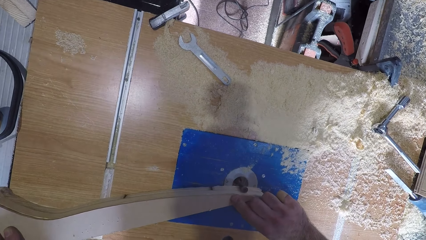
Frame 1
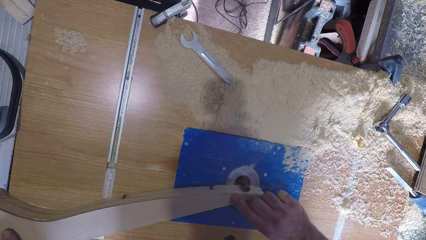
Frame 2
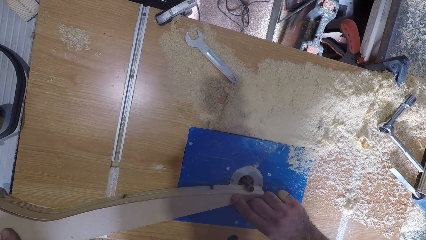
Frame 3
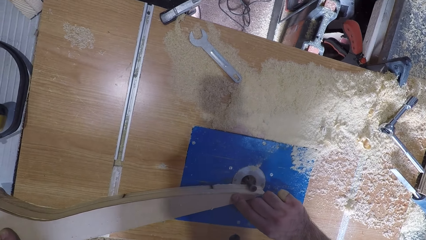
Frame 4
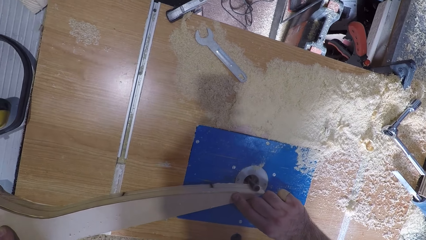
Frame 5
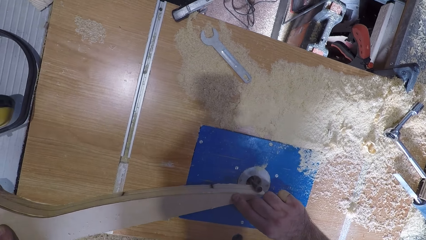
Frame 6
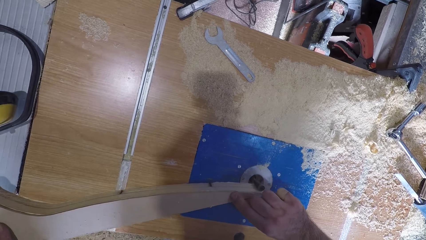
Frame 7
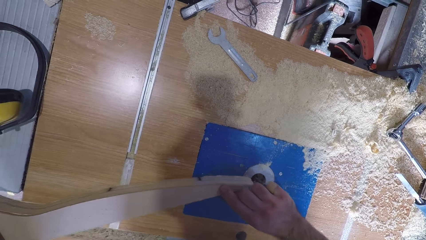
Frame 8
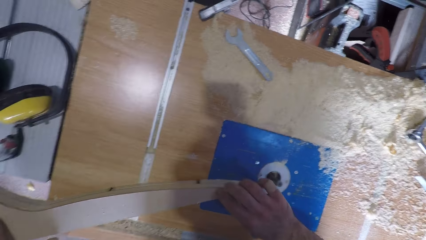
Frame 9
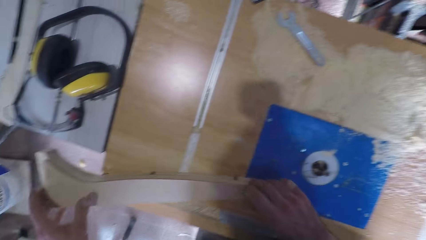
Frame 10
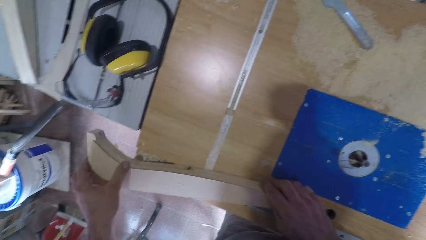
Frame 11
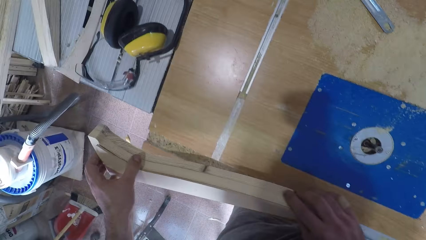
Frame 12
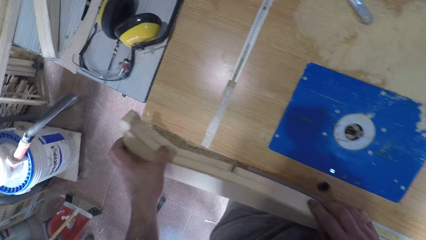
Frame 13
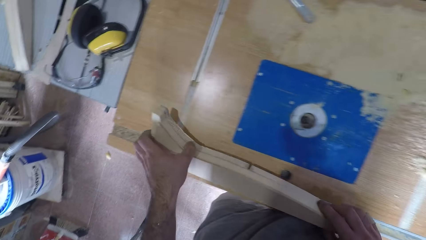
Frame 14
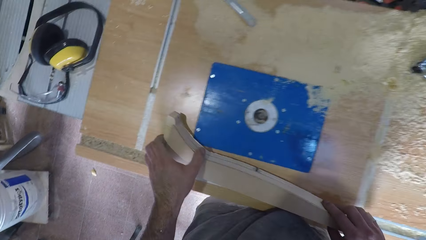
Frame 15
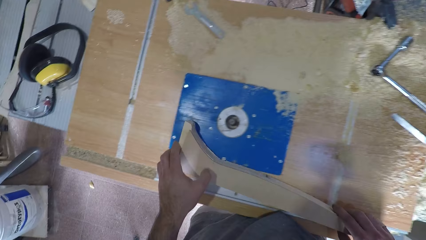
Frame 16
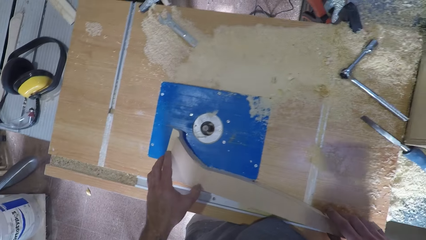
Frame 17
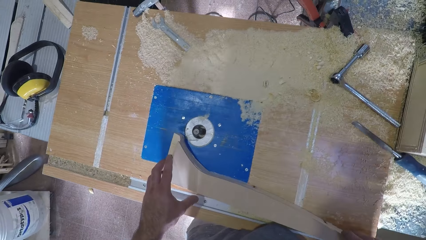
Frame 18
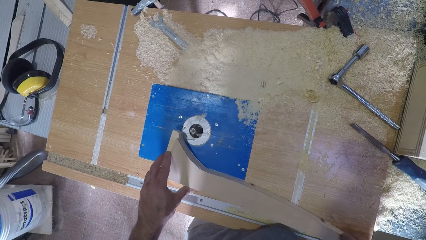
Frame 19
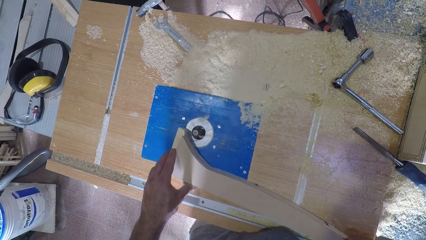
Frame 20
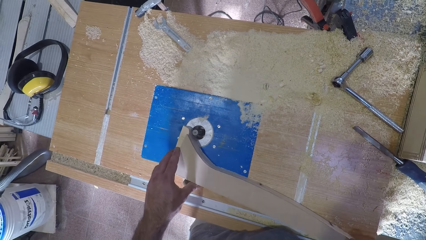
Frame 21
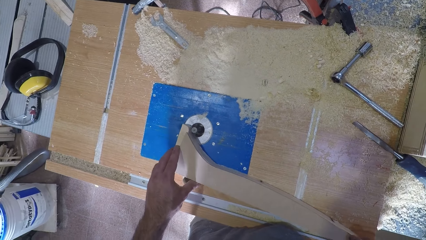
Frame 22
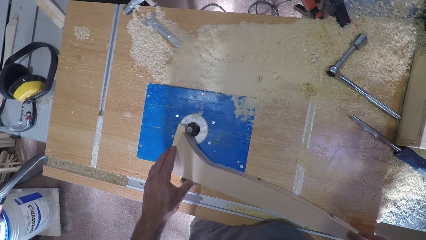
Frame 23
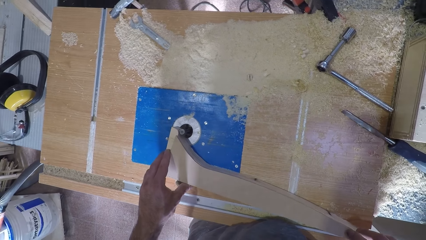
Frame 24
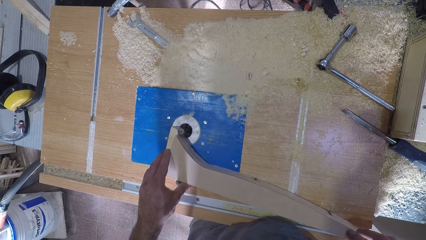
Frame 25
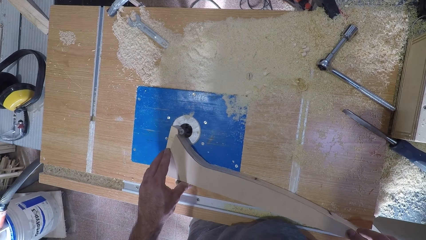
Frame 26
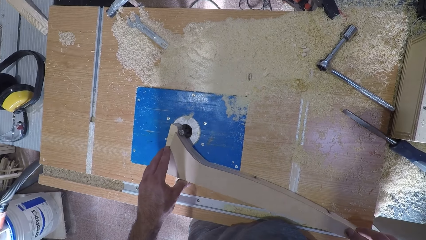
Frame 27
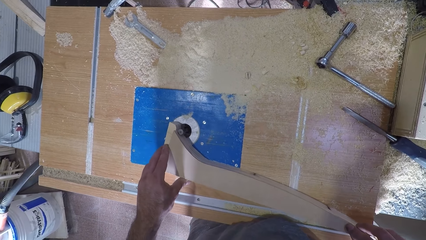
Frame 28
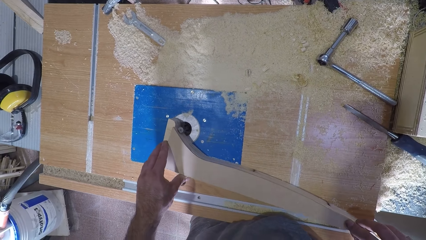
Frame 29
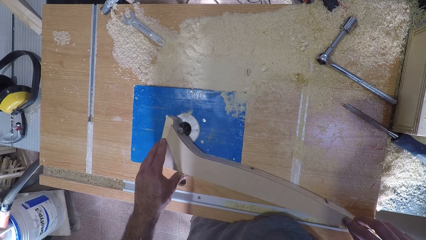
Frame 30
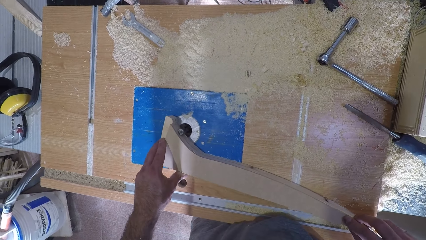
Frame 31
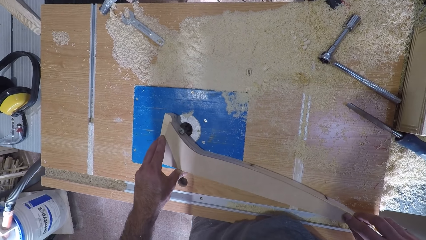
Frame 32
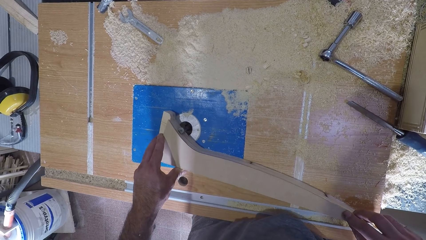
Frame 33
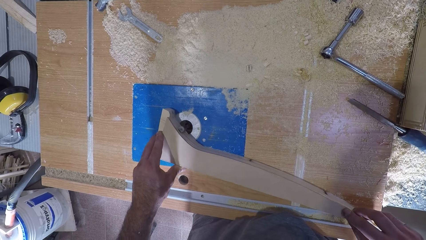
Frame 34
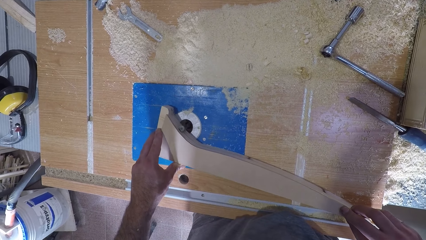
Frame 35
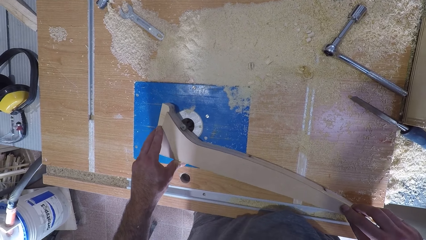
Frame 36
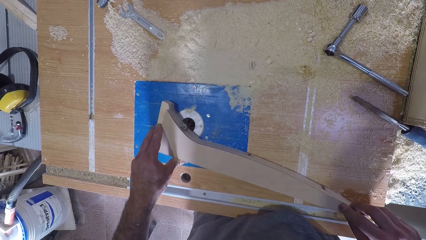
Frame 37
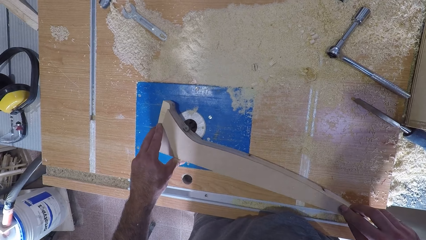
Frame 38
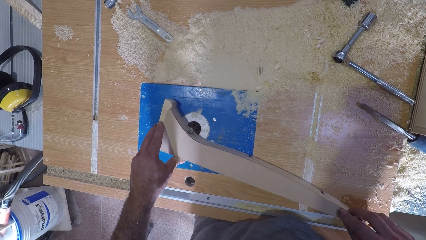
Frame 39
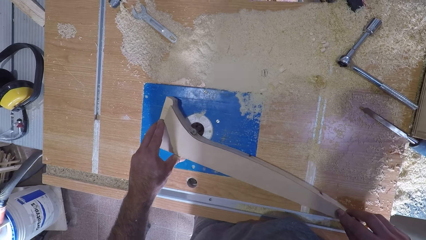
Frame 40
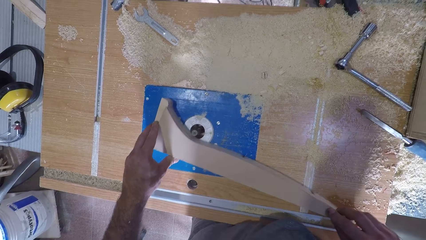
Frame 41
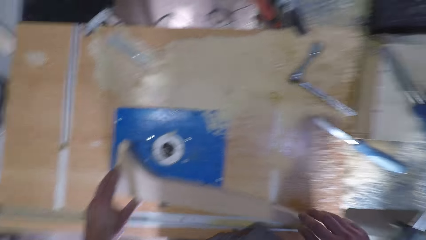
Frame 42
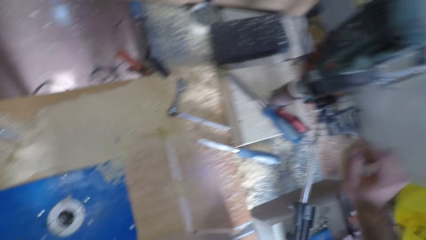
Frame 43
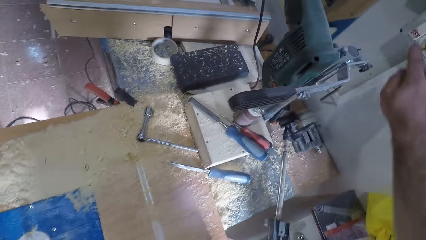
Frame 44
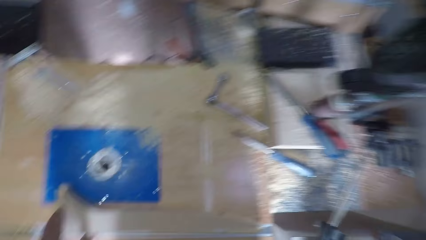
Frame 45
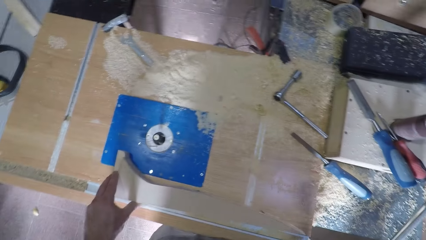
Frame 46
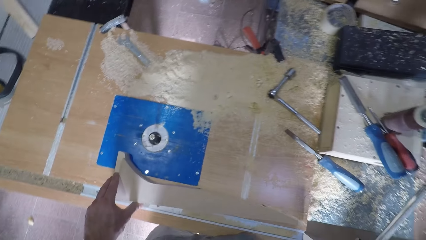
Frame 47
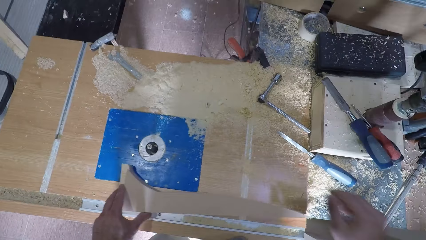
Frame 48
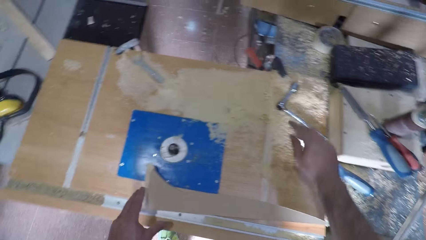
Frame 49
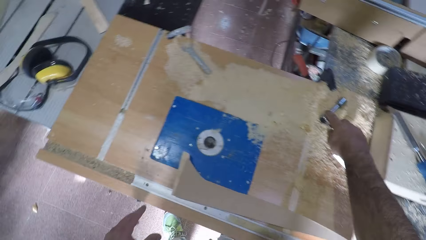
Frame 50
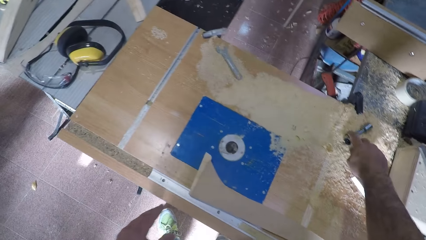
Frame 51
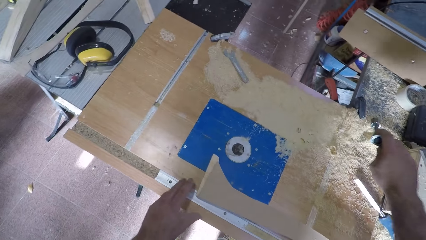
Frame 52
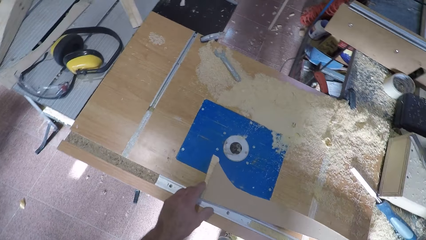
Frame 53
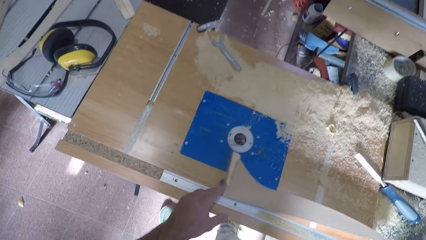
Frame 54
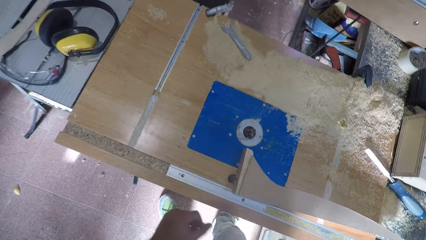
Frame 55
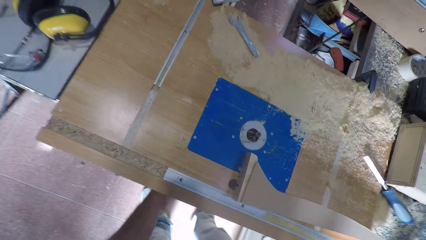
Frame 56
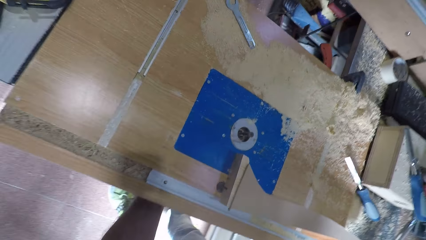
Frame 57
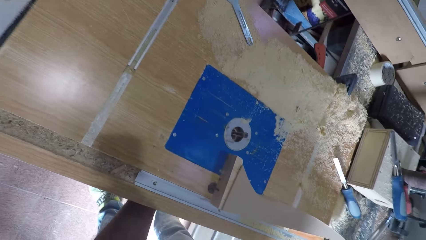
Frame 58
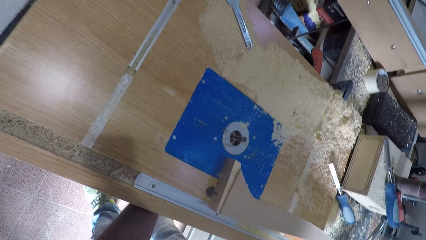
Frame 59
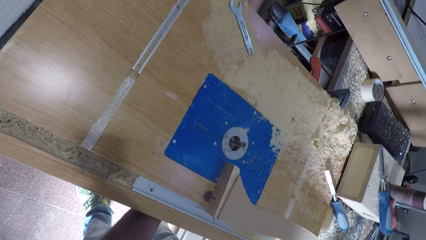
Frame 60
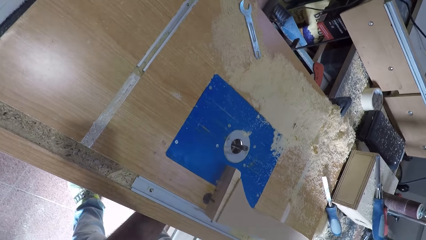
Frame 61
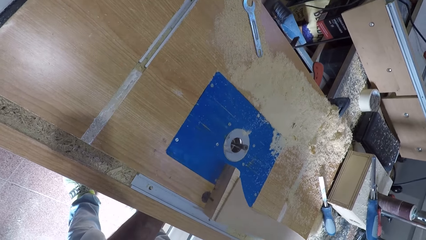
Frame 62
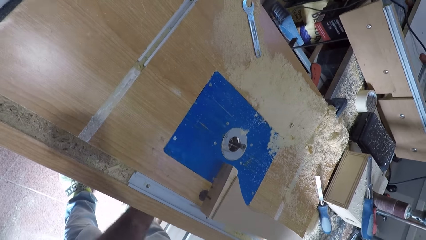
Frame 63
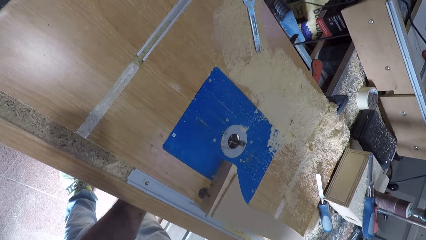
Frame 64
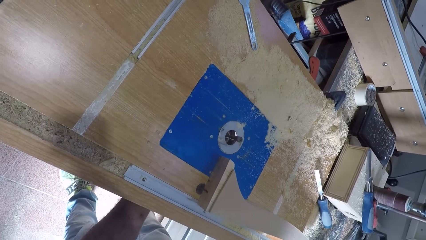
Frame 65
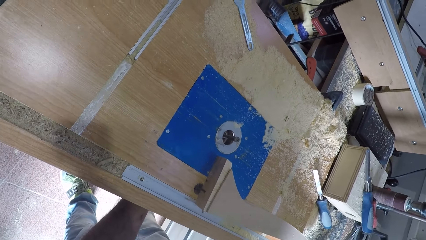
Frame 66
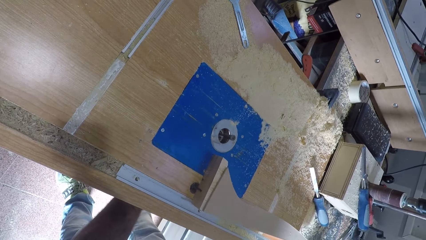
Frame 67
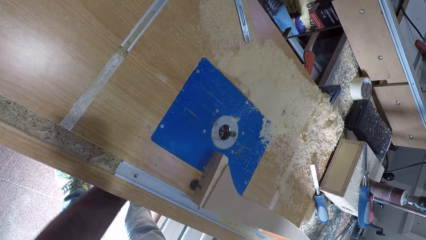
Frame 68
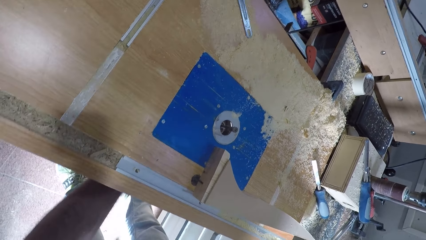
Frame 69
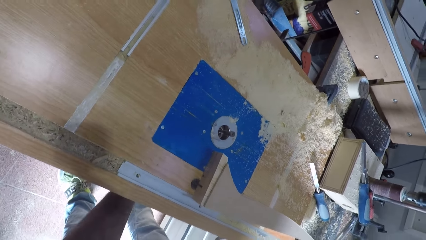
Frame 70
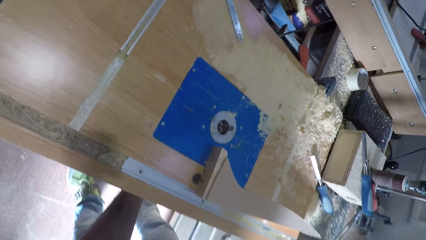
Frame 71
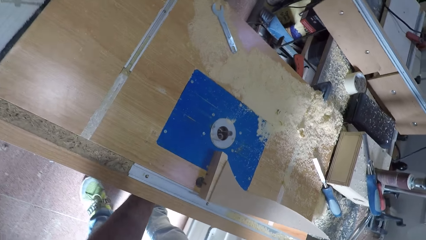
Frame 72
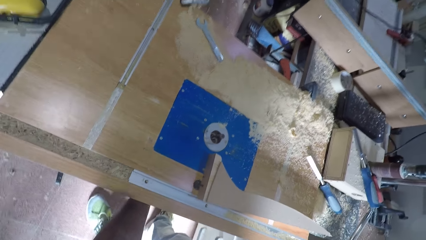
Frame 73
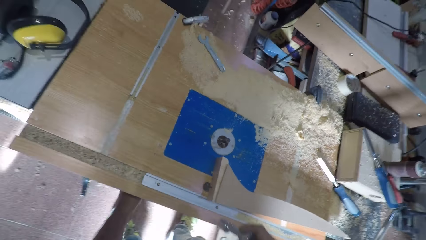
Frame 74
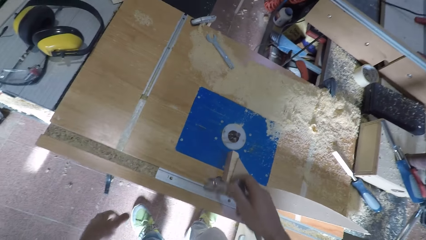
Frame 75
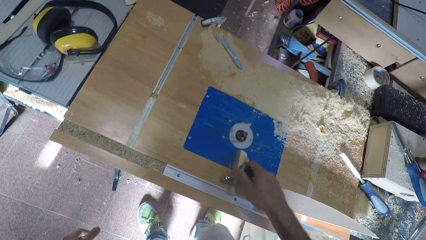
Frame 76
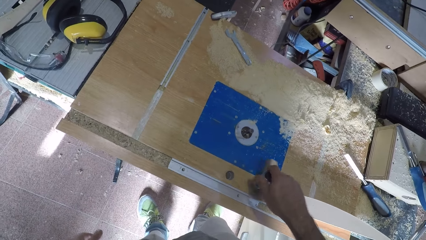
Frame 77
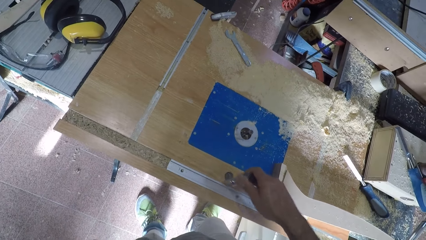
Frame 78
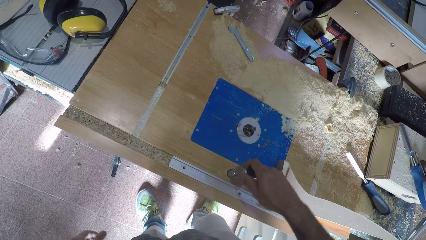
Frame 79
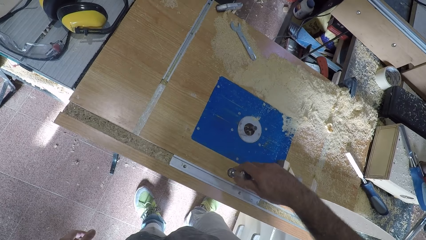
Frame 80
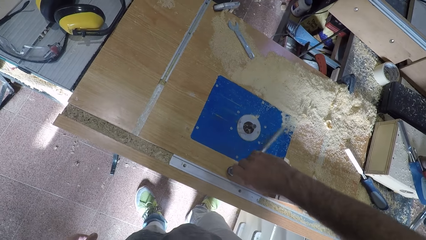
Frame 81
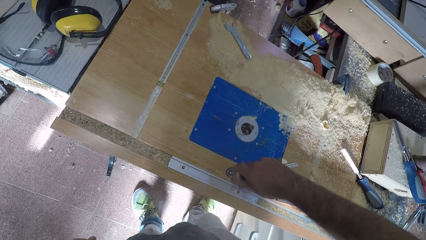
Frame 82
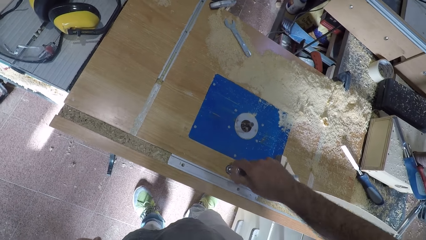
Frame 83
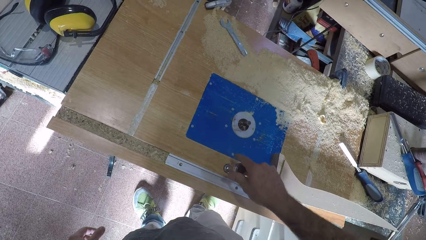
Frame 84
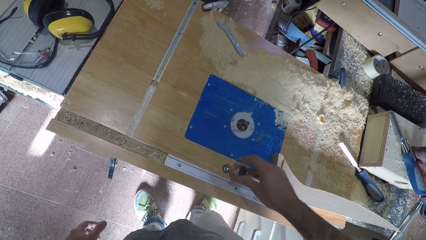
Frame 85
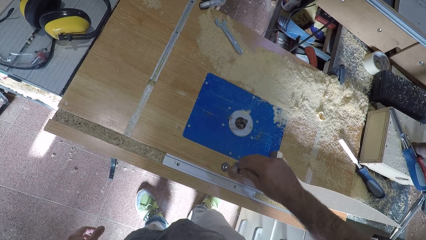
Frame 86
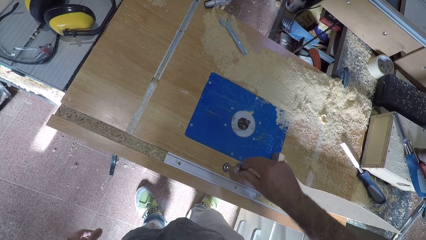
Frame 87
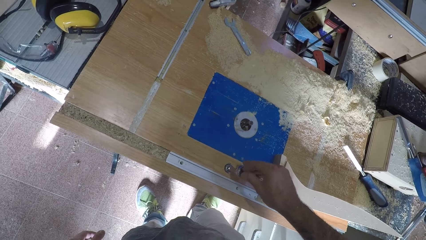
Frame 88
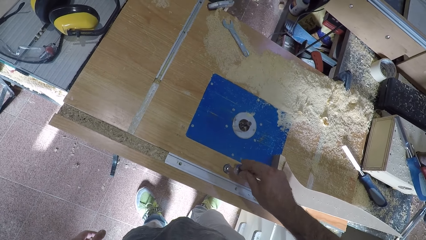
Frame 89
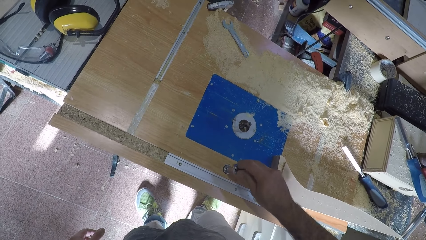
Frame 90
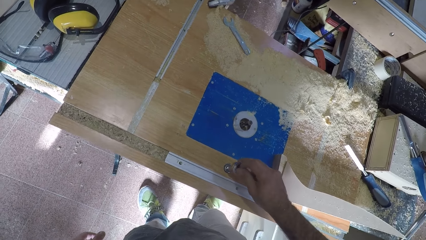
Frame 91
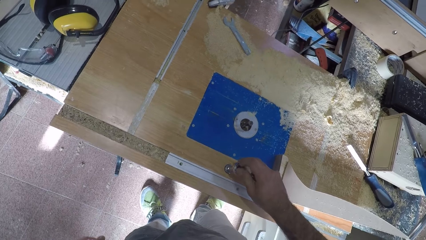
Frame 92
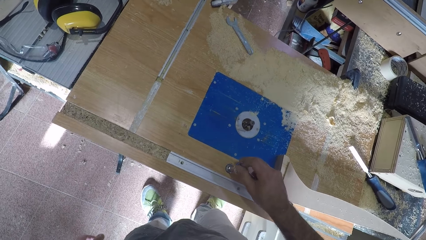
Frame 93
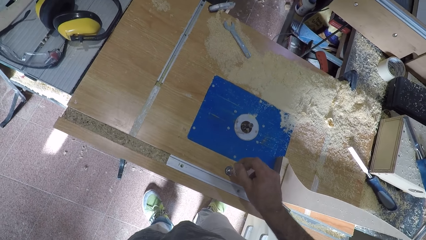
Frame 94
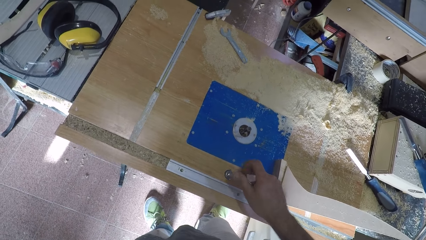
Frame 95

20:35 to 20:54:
The camera wearer lifts the timber. He holds the timber and curves the timber. He lifts the timber. He turns off the table saw or curving machine. He removes his left hand from the wood. He picks the spanner from the table saw with his right hand. He moves the wood on the table saw with his left hand. He adjusts the engine under the table saw. He holds the bottom of the curving machine. He moves his hand. He moves the wood with the back of his right hand. He tightens the spanner to the knot screw. He puts the spanner on a bolt. He whirls the spanner.
